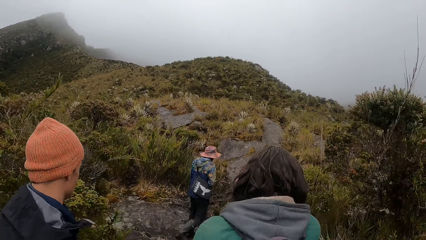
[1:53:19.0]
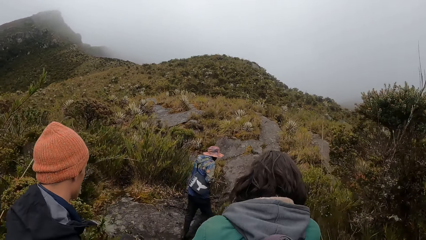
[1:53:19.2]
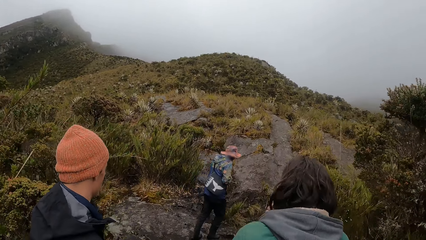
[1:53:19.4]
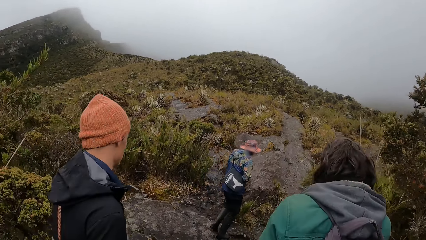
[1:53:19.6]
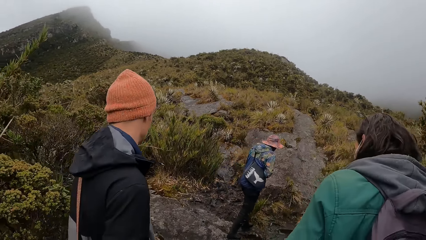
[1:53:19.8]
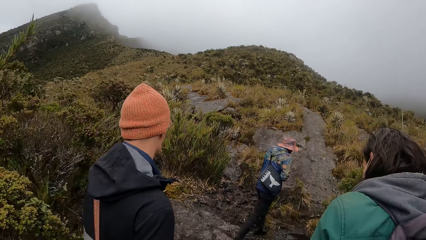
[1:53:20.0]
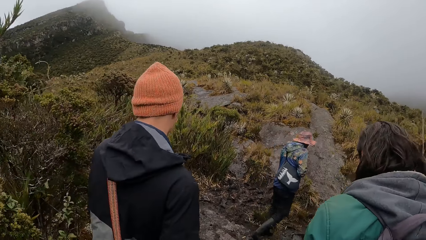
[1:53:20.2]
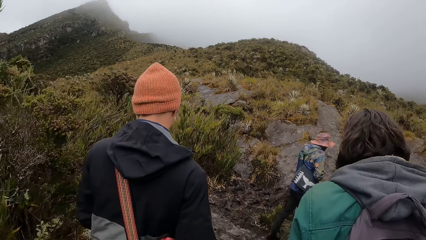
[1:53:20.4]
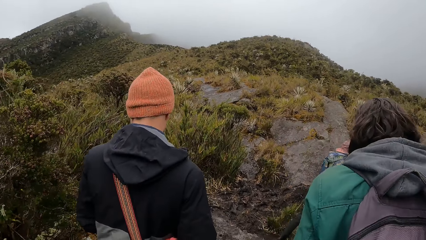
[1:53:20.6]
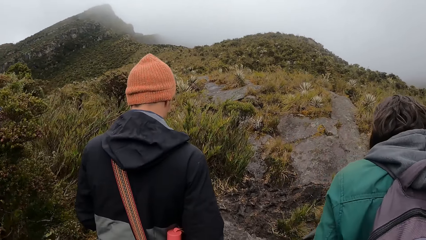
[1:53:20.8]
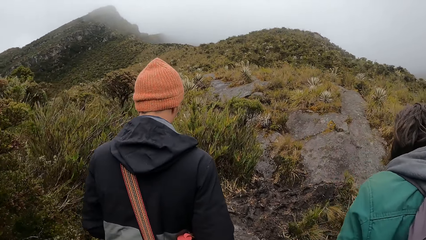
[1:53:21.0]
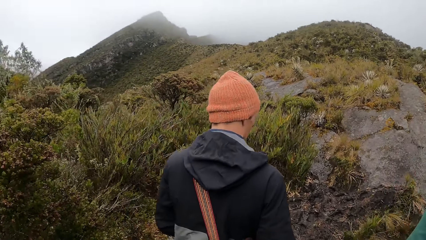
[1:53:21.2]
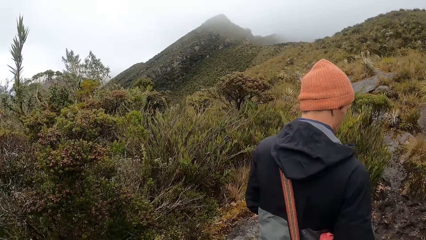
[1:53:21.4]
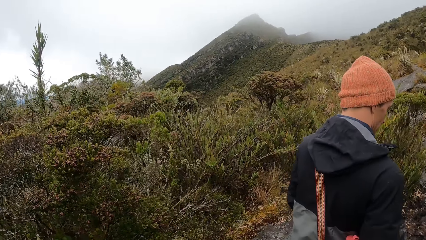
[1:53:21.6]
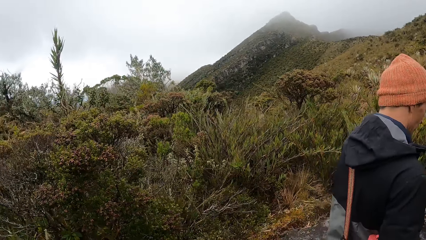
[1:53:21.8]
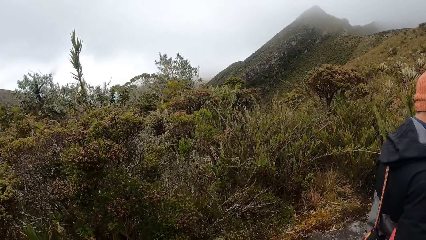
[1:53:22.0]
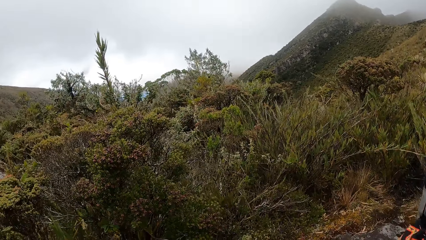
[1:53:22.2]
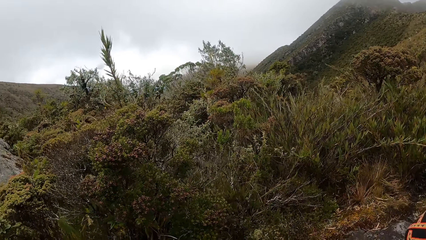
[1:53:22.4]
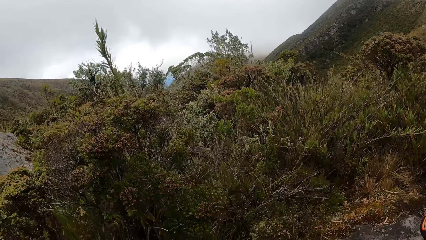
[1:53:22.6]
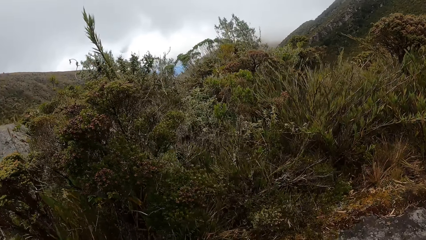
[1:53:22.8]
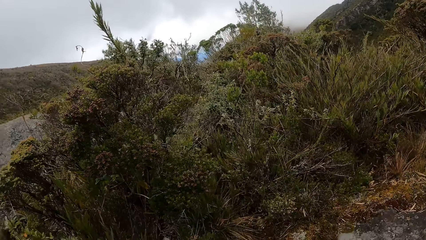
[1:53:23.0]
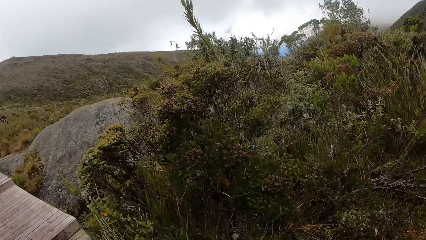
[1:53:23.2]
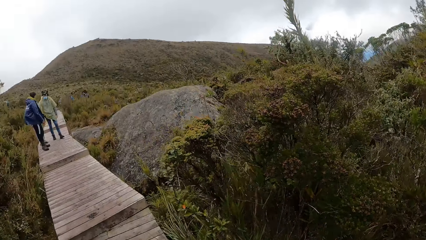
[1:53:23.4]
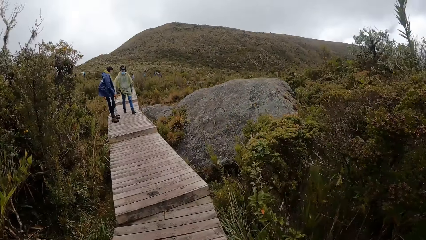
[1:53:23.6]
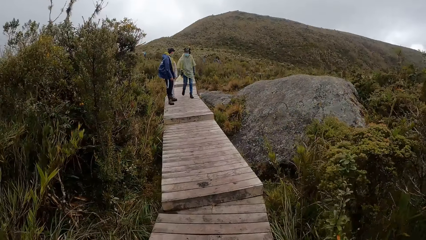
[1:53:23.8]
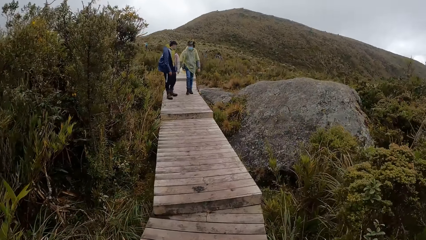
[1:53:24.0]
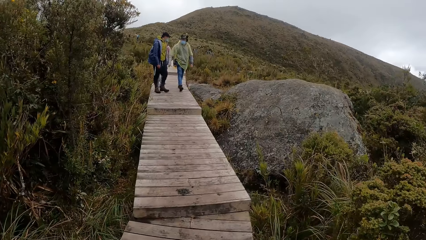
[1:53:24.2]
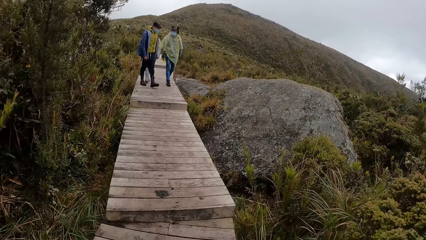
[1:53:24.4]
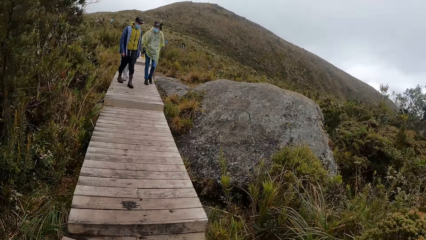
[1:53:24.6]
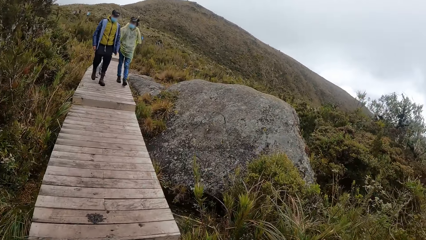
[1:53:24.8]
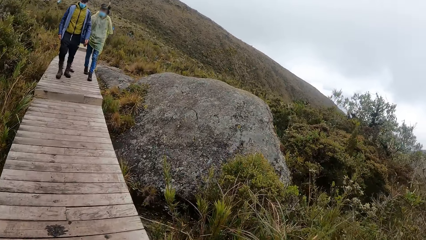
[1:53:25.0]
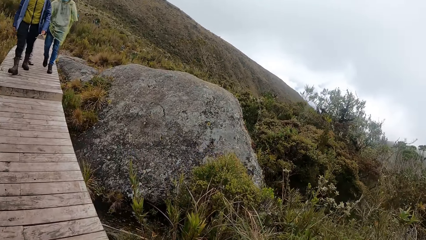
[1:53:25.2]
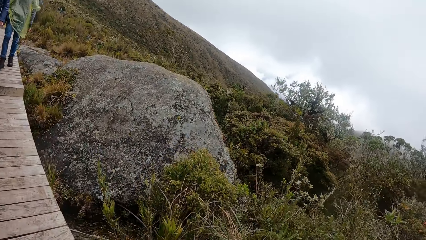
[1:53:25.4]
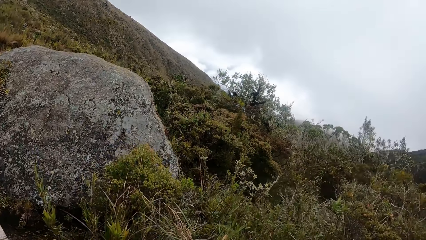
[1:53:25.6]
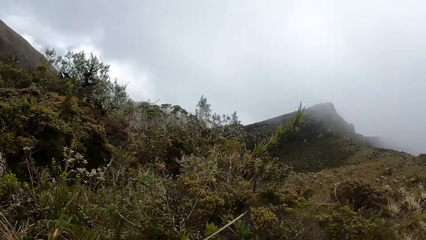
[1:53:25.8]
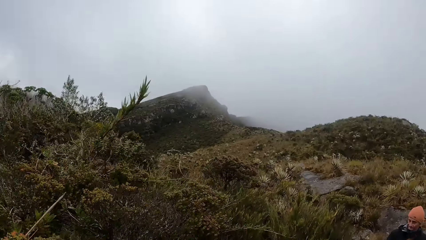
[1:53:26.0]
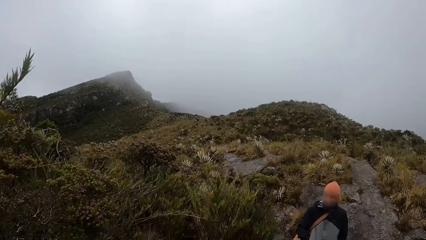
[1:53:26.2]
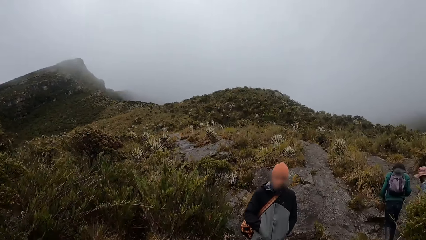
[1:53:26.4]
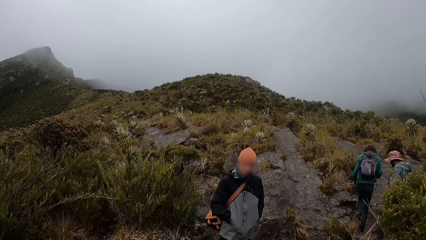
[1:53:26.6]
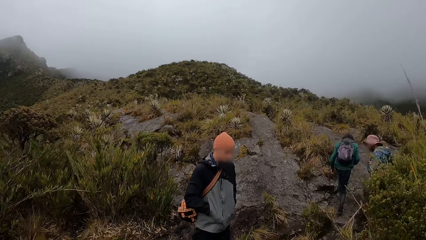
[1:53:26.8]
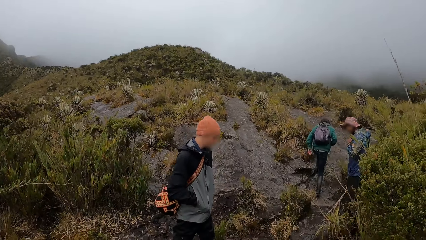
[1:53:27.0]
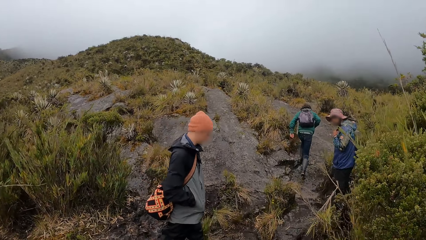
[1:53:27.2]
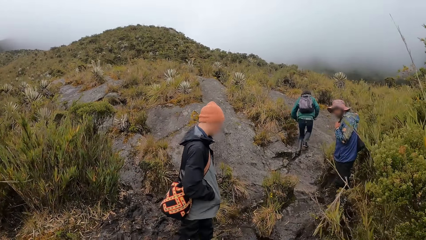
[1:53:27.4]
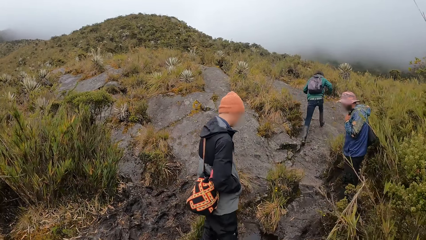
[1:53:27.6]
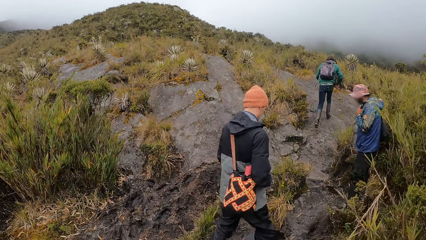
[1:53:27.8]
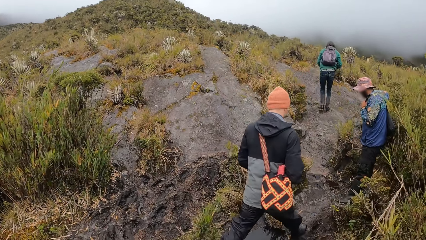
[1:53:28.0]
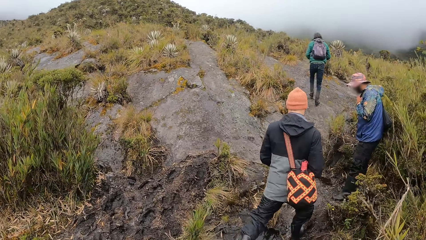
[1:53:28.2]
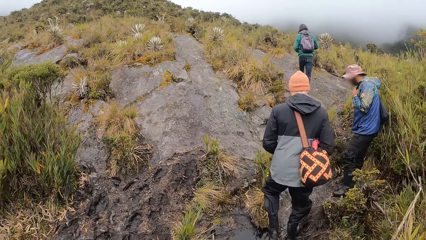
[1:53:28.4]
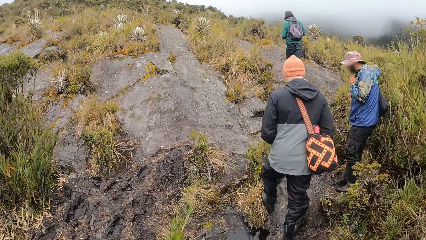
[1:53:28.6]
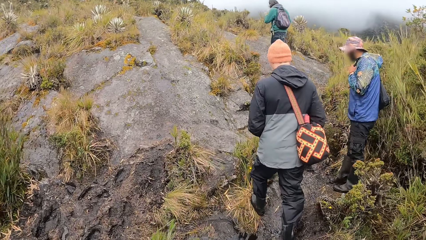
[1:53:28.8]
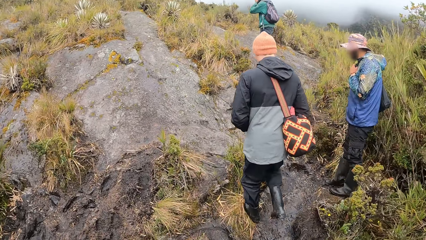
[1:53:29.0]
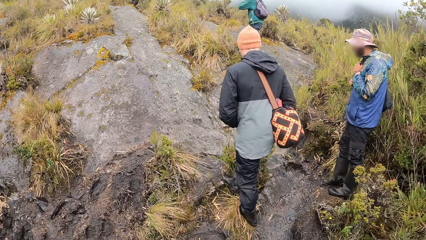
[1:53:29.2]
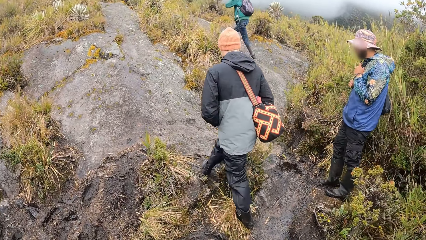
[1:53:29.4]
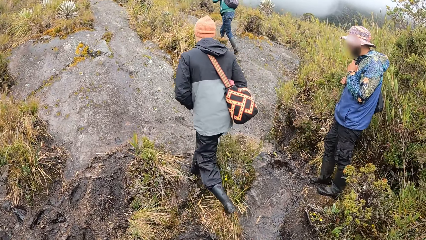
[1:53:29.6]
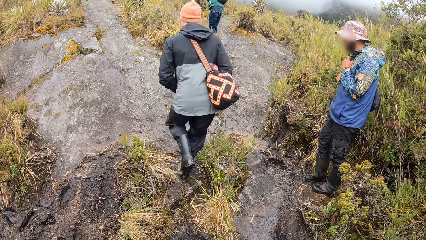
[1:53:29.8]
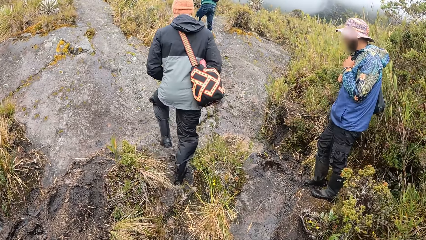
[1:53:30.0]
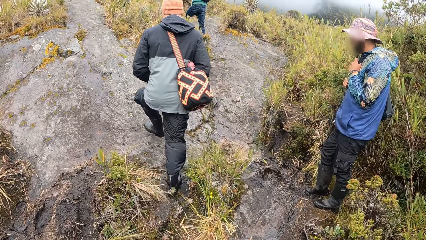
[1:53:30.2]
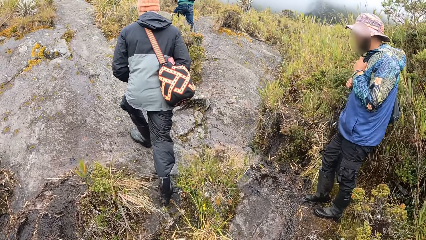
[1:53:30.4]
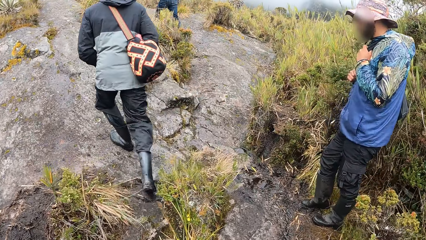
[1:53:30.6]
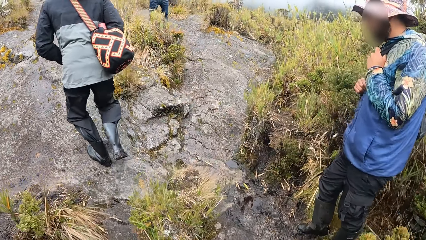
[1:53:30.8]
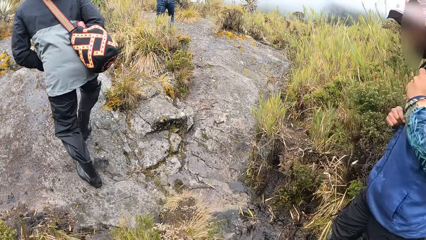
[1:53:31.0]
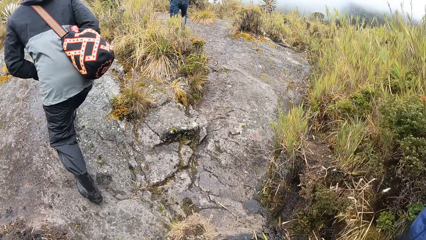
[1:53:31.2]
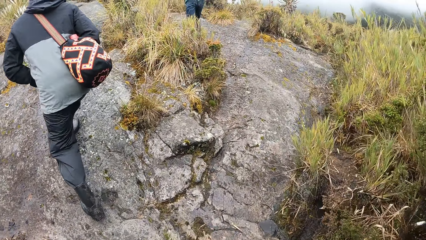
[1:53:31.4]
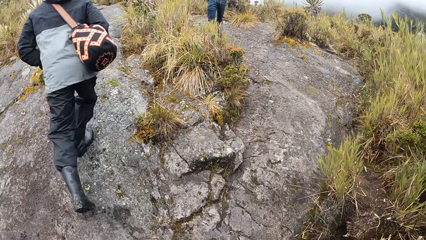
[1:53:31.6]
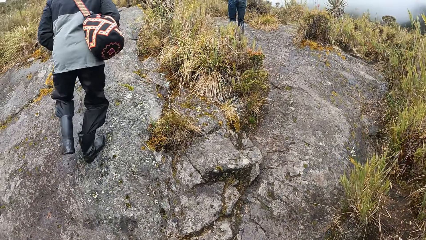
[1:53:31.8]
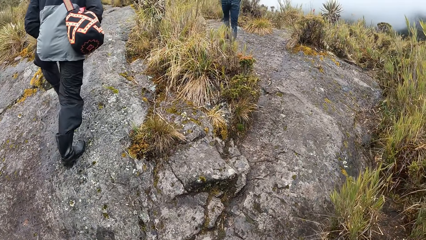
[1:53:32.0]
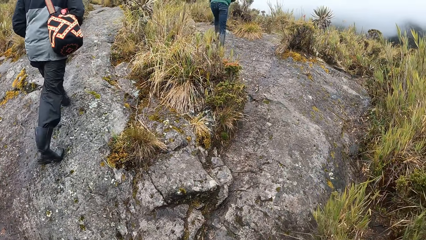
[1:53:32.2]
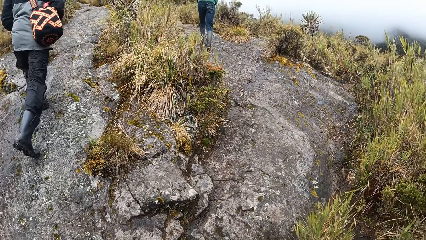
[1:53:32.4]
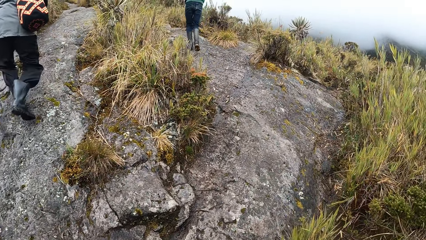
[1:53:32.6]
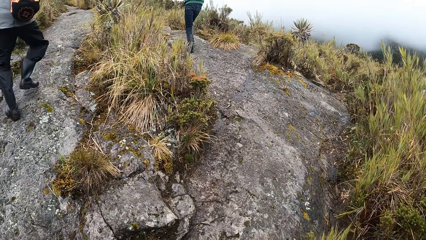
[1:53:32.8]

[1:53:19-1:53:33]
The camera wearer walks around the mountains. They look around. They walk around the mountains.

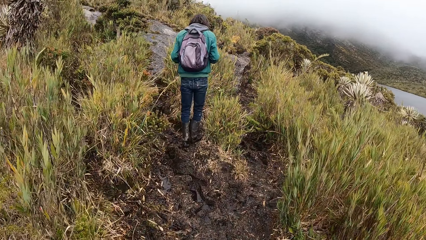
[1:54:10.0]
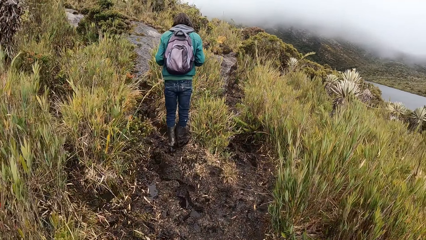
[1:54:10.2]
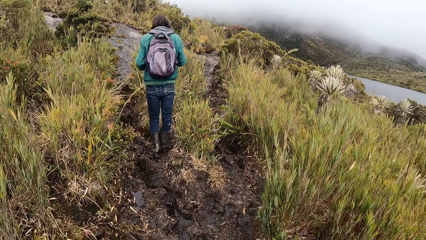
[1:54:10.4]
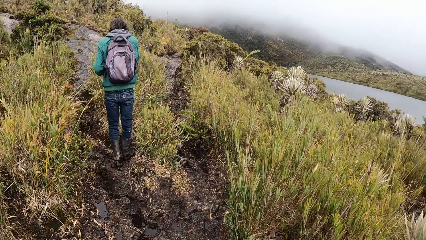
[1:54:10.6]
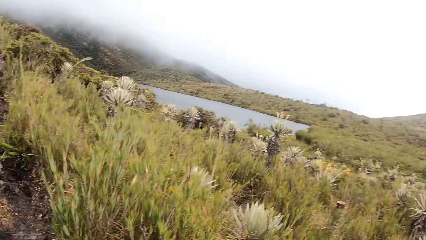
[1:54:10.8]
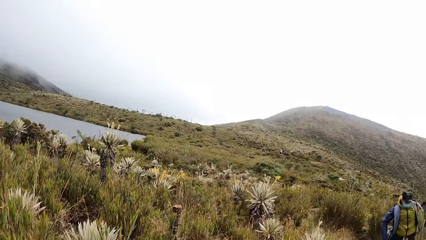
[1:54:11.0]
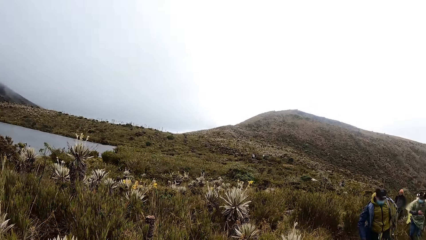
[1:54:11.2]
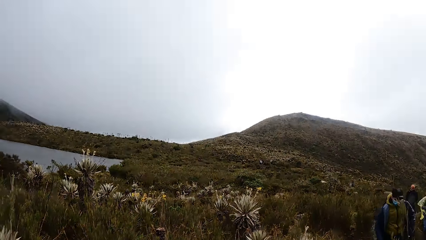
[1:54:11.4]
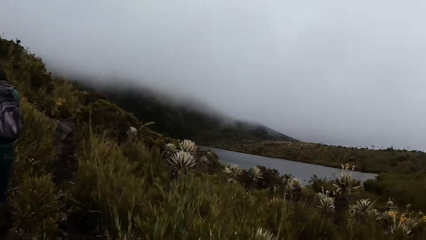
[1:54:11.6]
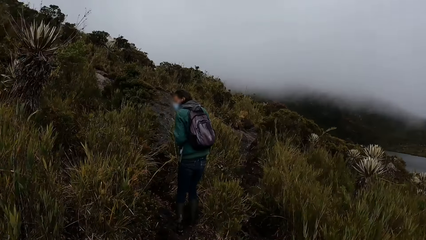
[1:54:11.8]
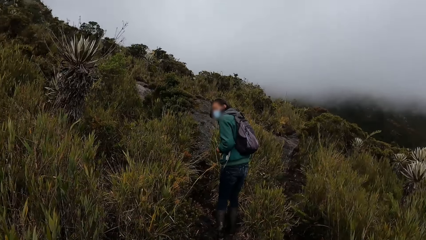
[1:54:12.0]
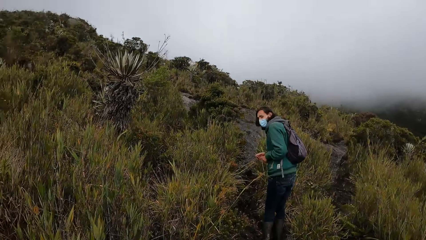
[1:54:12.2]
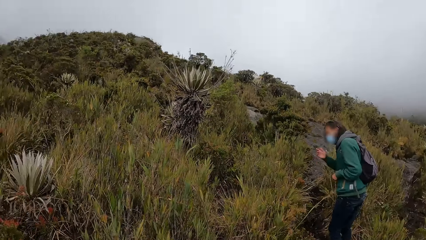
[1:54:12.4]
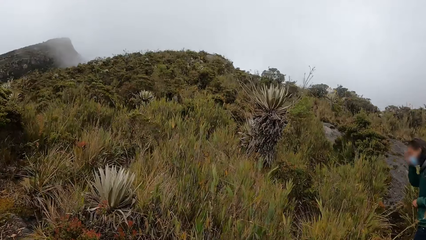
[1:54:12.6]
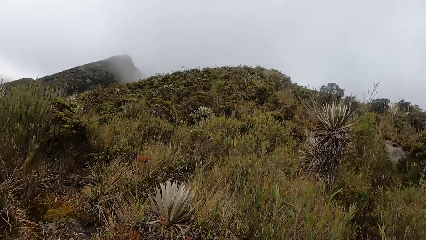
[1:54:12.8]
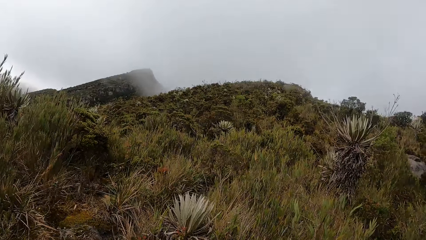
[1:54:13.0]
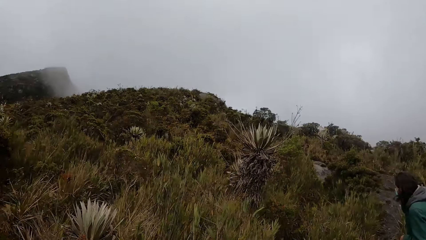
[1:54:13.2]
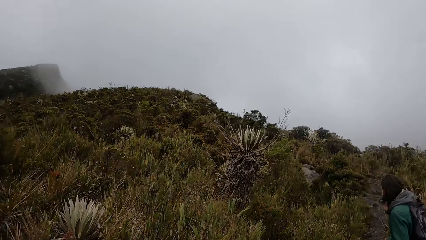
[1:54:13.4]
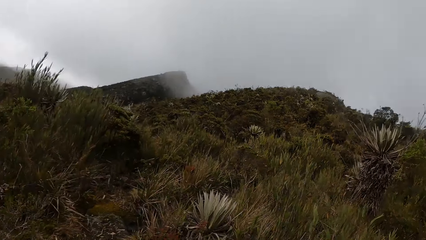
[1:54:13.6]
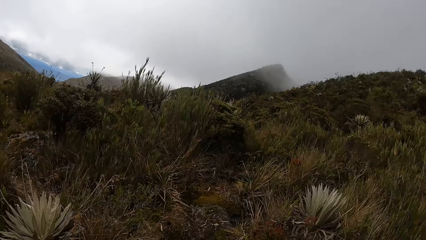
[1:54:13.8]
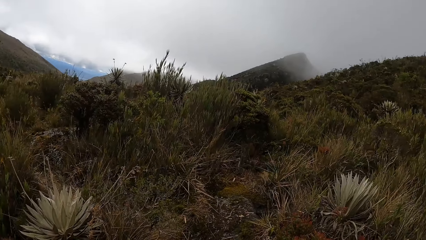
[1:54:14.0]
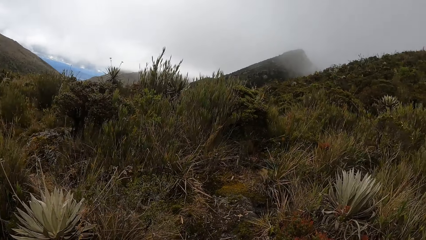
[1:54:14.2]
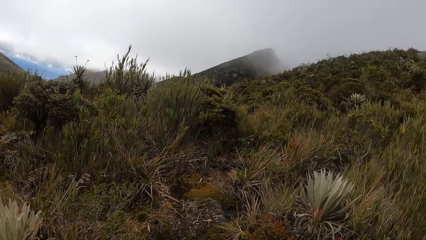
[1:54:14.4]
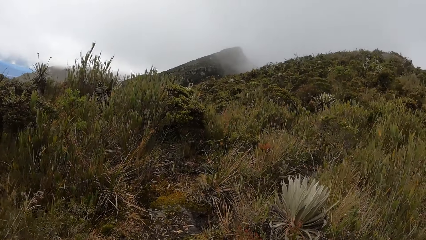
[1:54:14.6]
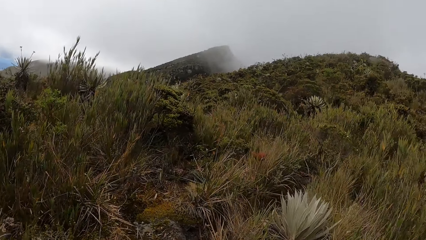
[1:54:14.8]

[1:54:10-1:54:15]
The camera wearer looks around and walks around the mountains.
